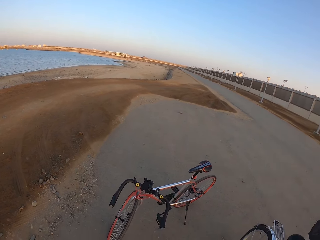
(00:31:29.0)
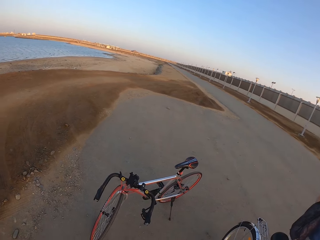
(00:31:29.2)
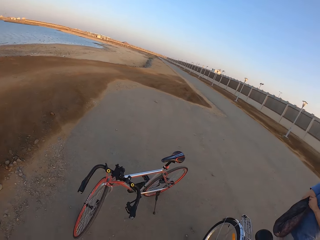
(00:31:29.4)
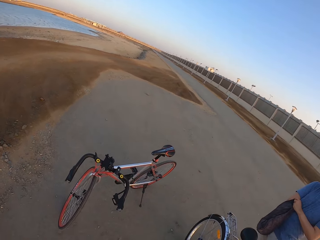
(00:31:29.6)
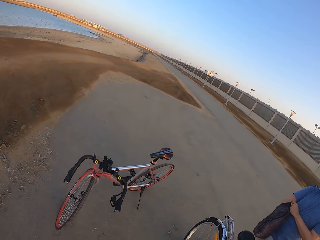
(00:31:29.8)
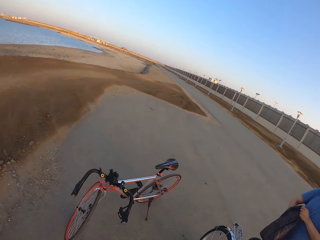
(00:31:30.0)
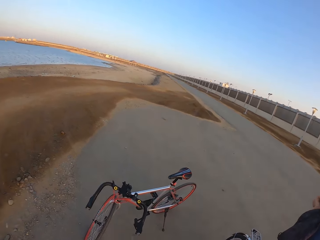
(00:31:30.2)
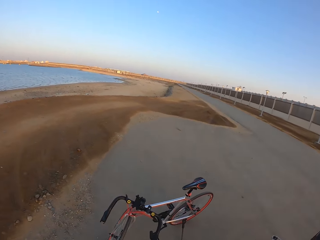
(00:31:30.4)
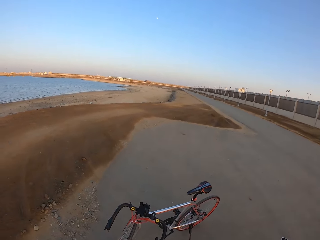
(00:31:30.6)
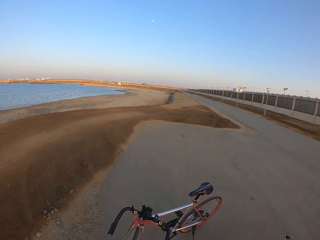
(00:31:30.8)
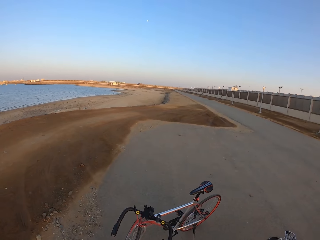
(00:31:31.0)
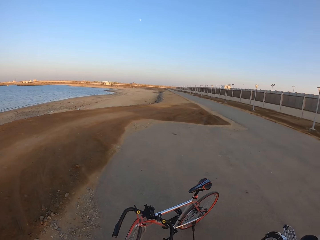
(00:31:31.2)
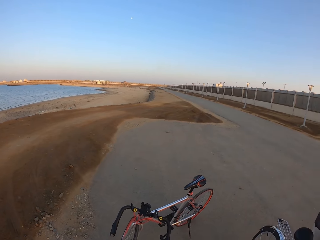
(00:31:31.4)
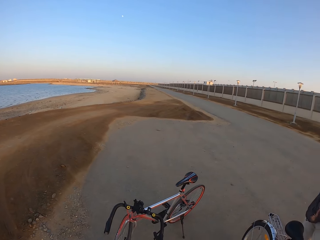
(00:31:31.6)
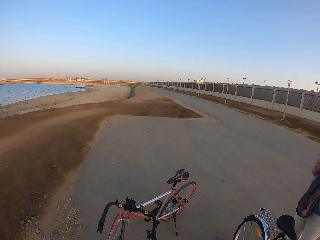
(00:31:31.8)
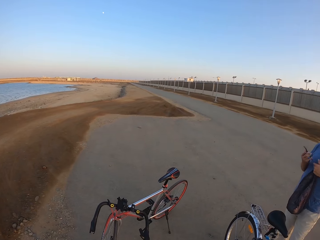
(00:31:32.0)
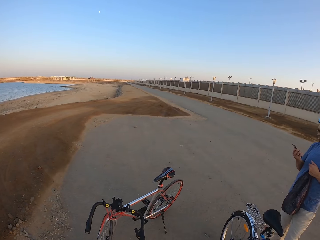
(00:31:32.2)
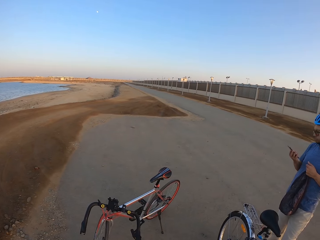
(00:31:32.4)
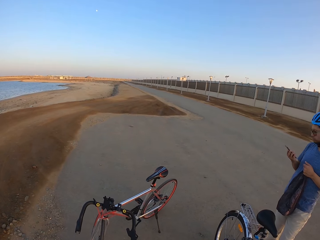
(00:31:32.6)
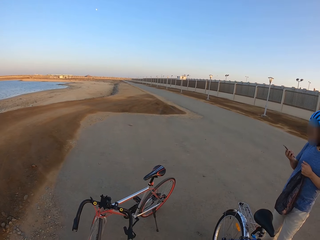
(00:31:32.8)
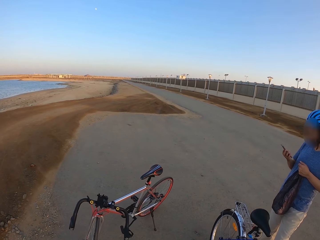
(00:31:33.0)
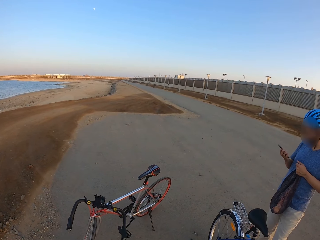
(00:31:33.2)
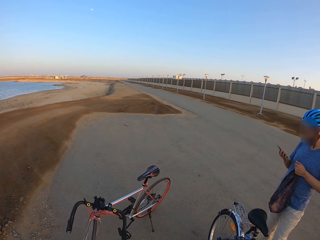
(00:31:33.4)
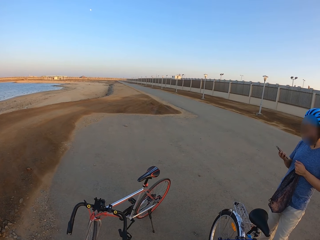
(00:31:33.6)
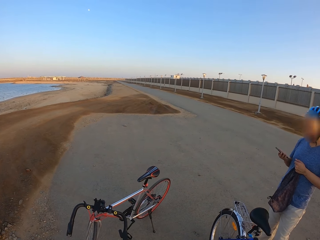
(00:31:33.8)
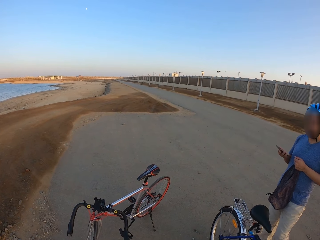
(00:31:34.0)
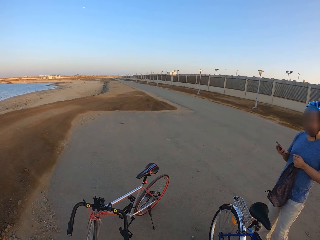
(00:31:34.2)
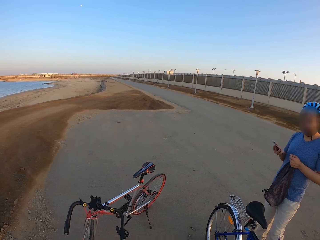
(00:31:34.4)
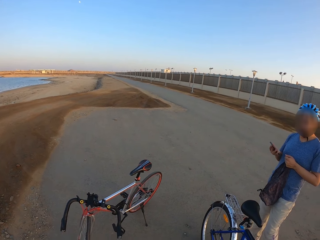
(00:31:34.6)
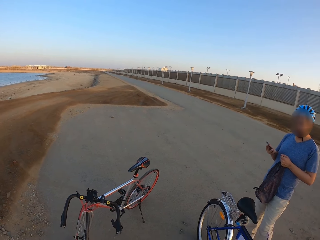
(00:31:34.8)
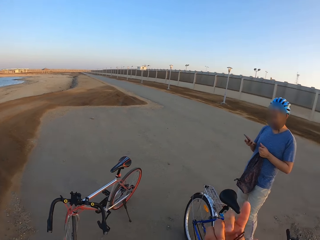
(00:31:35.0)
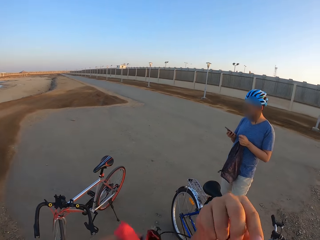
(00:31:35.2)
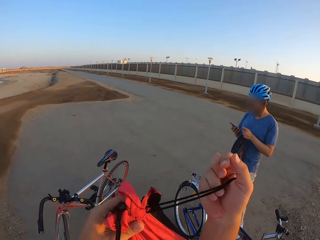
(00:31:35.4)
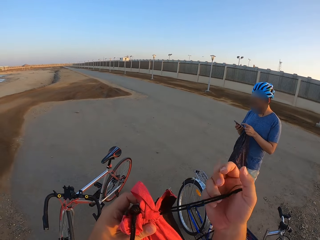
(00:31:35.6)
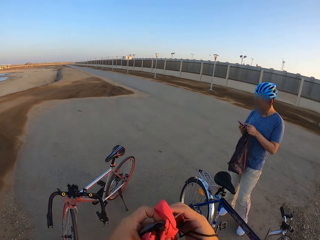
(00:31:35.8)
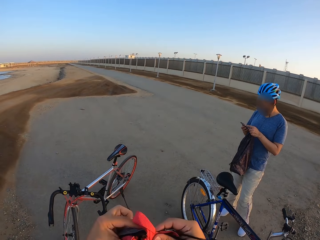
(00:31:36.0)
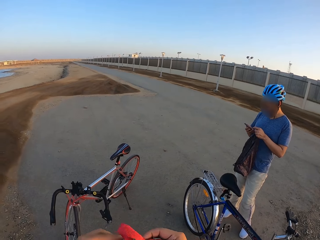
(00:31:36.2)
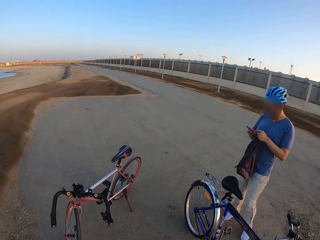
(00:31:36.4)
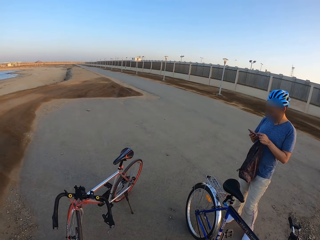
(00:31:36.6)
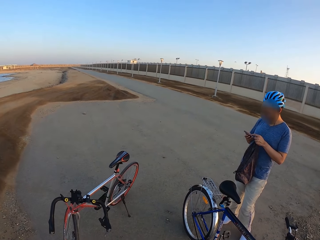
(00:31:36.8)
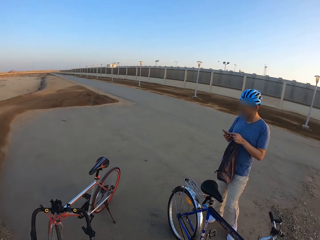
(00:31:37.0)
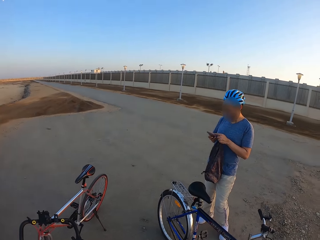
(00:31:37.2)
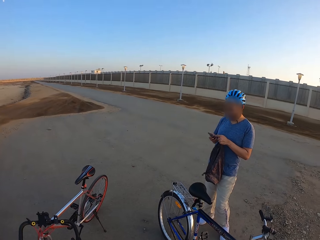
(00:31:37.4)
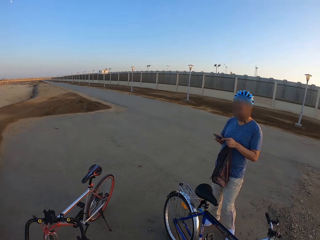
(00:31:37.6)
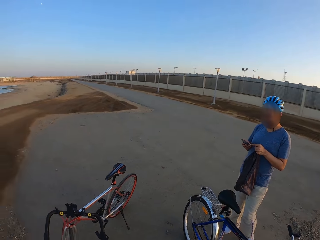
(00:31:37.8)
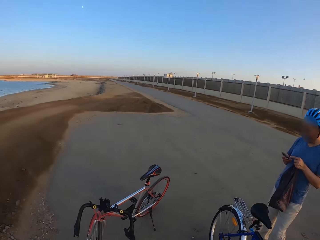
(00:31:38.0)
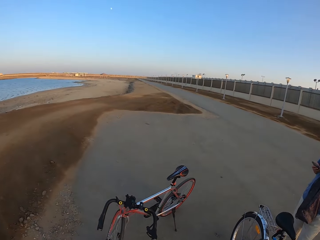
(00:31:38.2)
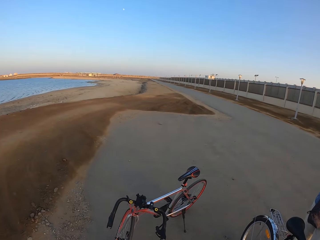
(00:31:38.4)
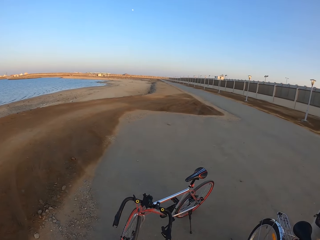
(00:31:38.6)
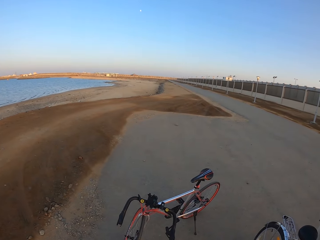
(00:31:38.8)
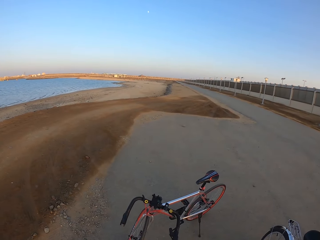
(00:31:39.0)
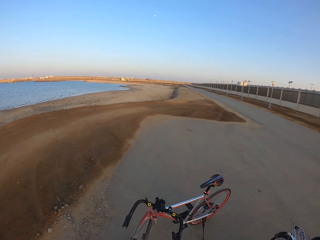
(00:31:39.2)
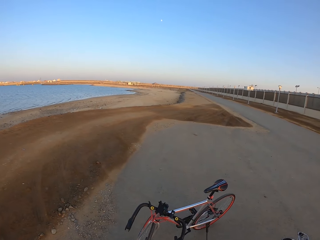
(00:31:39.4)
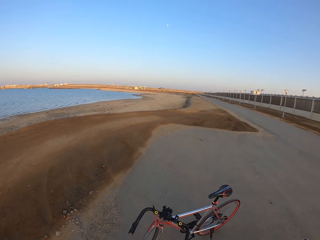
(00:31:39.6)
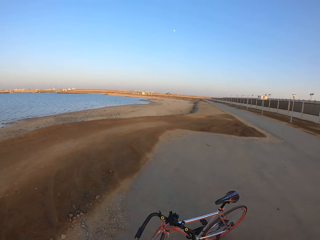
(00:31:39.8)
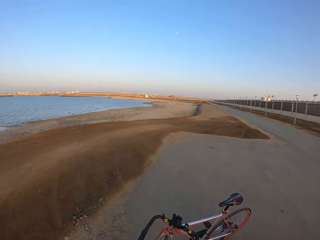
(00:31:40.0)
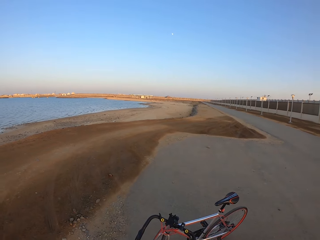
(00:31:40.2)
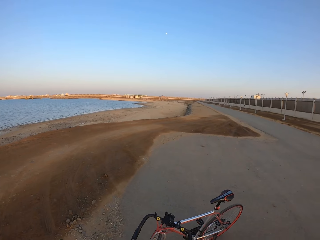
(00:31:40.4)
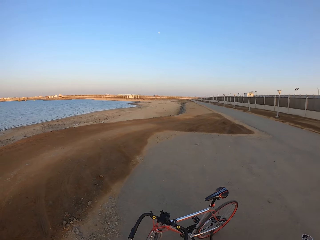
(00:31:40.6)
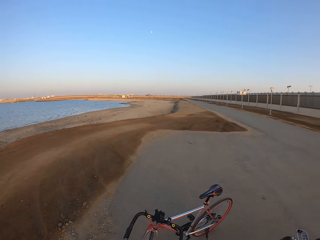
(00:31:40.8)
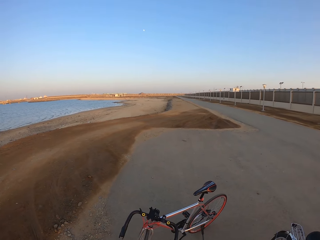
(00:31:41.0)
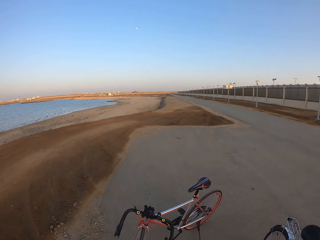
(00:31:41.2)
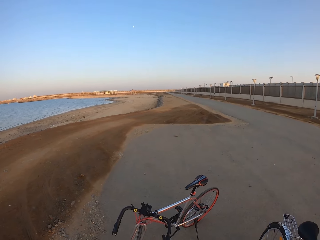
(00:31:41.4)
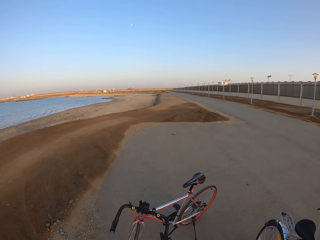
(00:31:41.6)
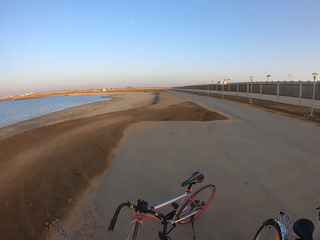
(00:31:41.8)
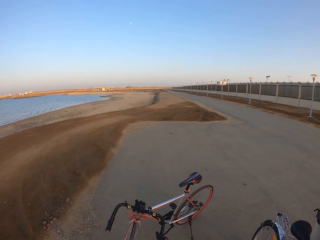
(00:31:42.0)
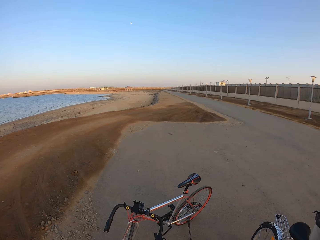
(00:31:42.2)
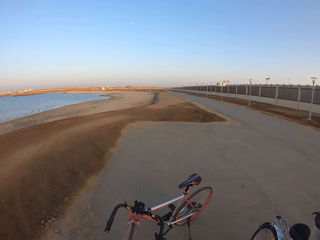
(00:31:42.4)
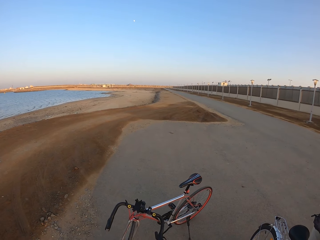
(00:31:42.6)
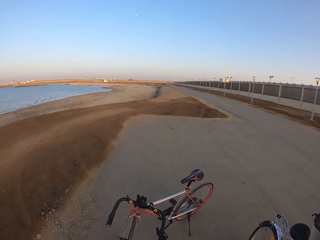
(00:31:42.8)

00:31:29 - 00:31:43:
A man moves the hands. The camera wearer looks around. The man looks at the phone. The man uses the phone. The camera wearer lifts the hands. They hold the bag. They look around.

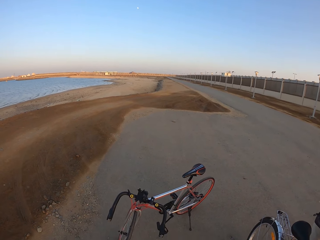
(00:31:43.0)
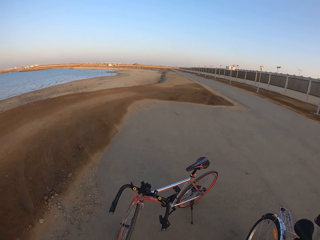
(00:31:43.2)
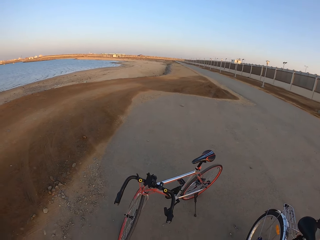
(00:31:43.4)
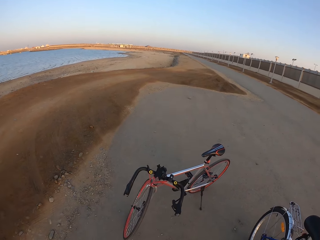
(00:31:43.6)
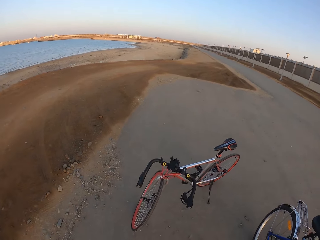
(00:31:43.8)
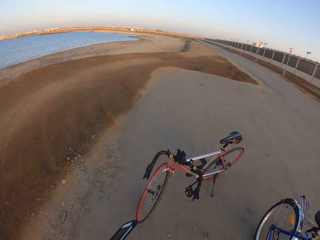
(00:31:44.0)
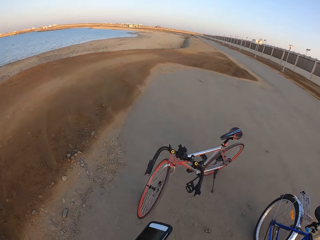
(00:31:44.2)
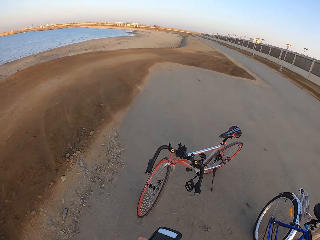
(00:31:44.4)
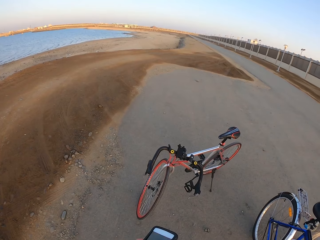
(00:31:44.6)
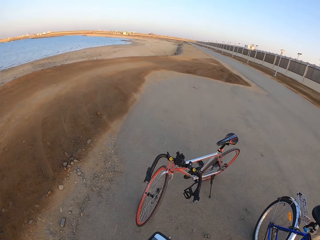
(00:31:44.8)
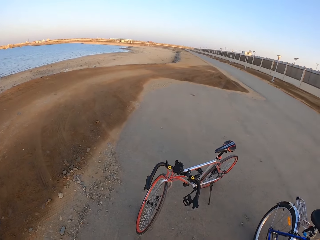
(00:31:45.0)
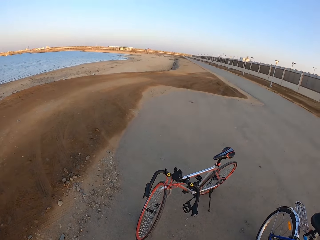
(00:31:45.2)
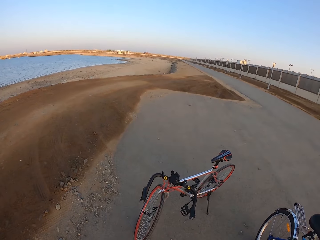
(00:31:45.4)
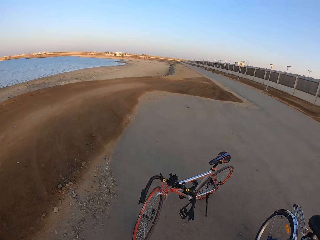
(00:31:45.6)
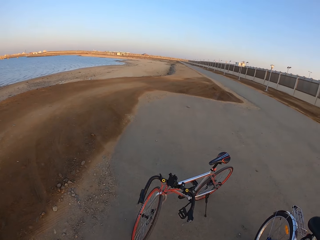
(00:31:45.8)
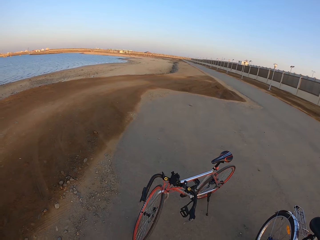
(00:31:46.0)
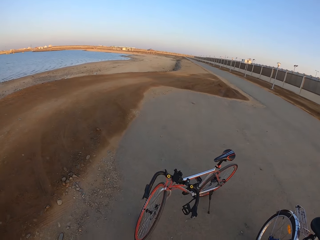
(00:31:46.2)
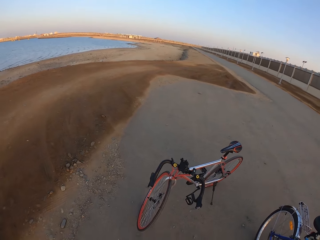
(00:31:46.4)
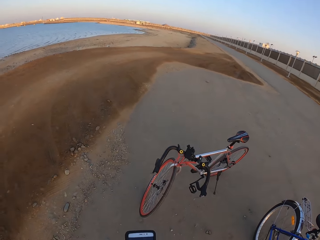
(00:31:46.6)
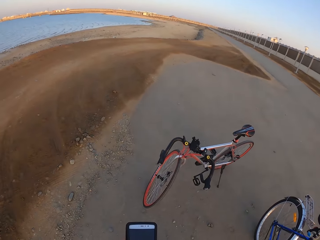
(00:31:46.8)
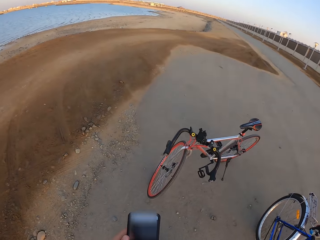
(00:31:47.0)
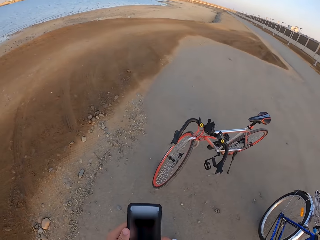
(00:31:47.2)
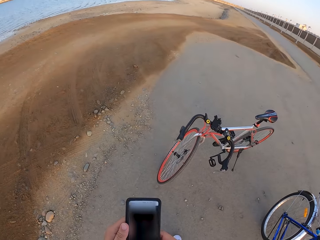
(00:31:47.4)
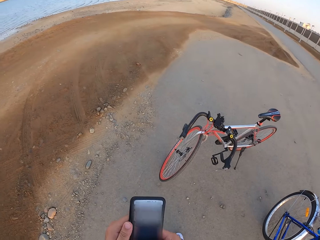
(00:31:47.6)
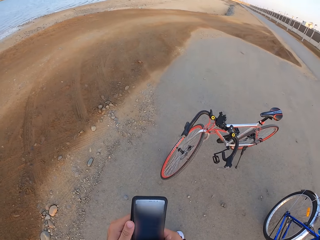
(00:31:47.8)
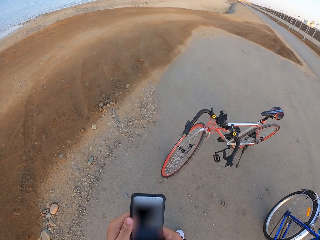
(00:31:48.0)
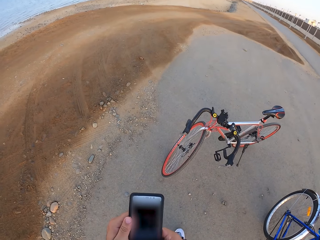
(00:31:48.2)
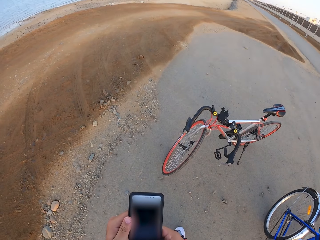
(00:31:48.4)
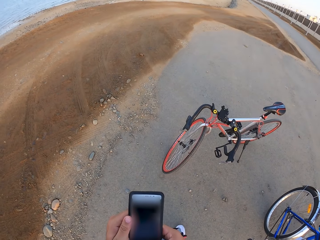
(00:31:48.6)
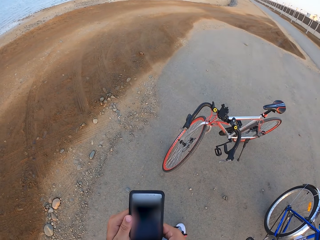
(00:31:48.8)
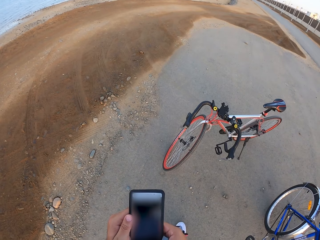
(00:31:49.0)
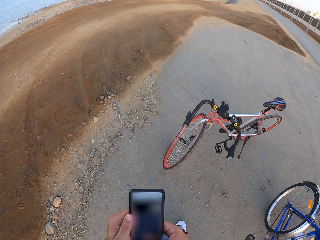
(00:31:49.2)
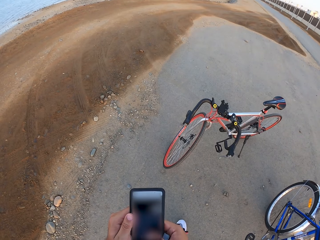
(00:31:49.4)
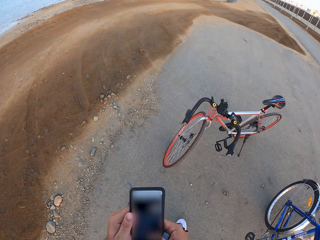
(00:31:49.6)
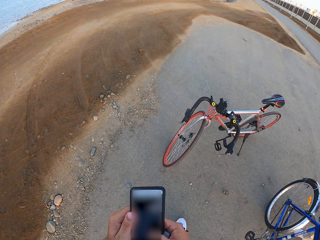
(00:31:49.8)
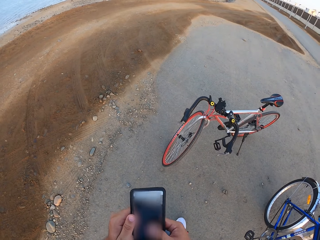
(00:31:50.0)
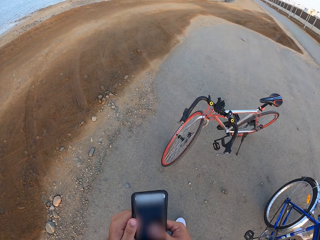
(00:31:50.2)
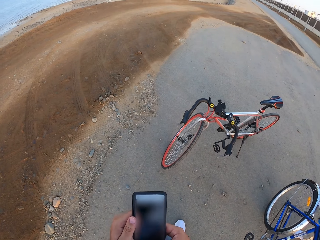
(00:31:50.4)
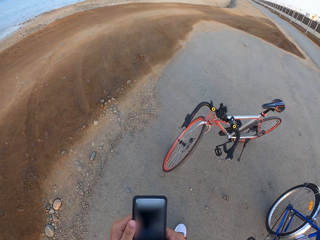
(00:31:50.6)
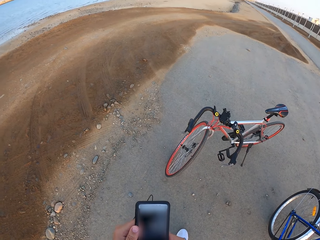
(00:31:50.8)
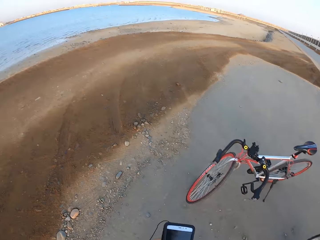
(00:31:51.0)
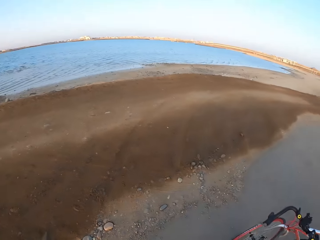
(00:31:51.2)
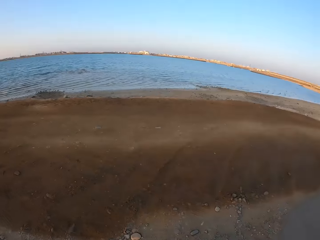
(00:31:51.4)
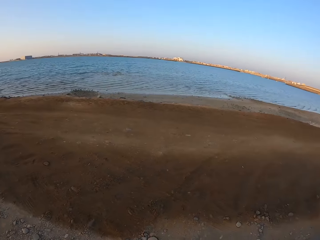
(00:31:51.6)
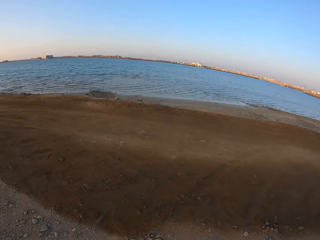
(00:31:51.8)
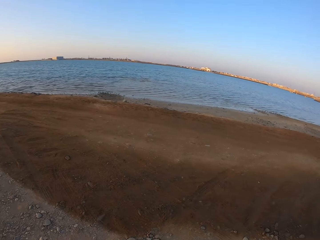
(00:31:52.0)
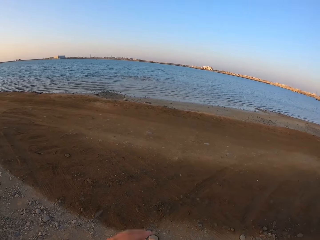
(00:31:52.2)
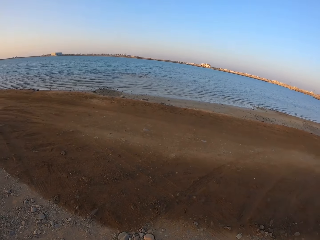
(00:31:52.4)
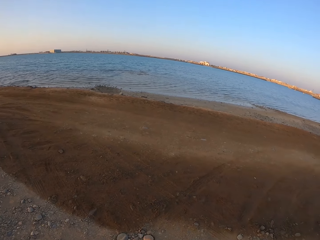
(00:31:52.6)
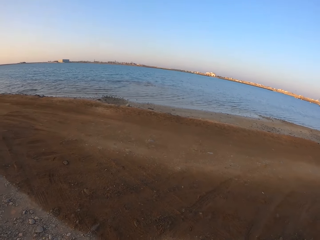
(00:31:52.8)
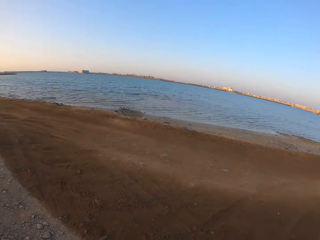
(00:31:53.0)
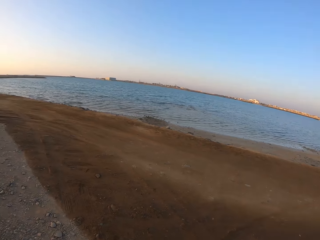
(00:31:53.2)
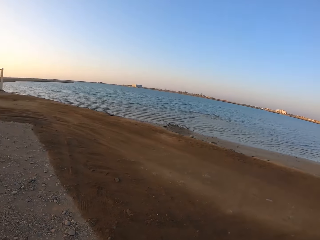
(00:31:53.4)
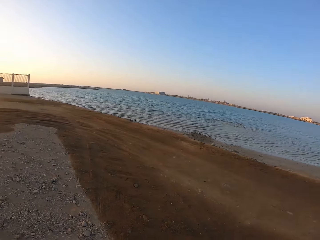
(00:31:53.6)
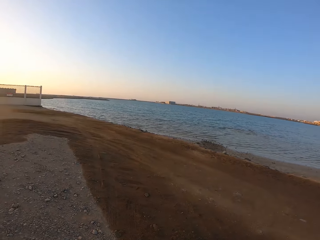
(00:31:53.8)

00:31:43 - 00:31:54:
The camera wearer moves the phone. They look around. They use the phone. They look around. They move the hand. They look around.
